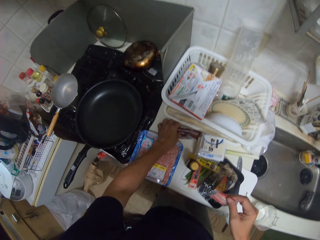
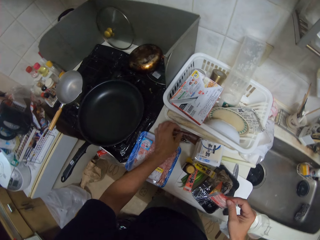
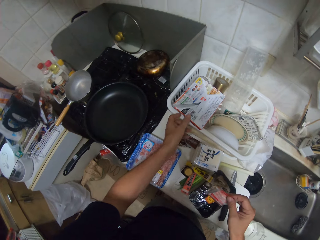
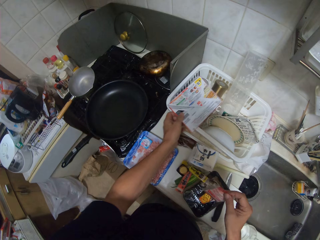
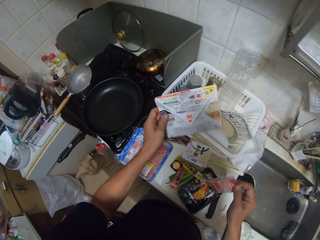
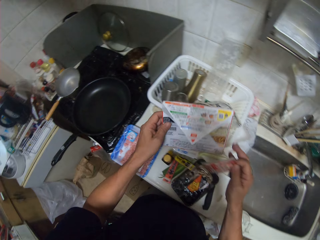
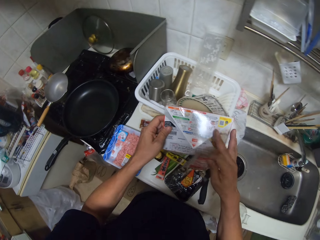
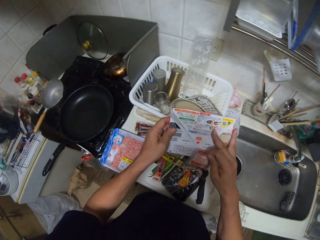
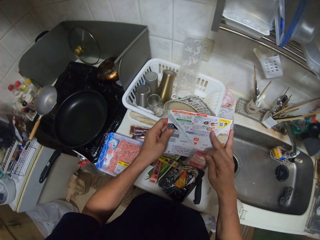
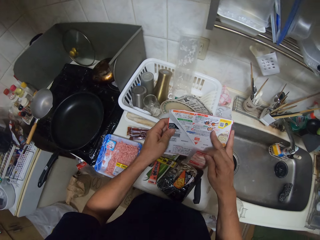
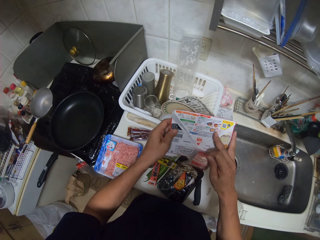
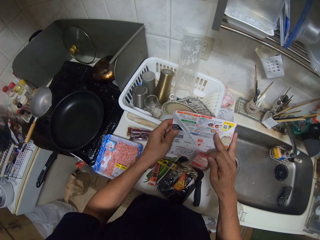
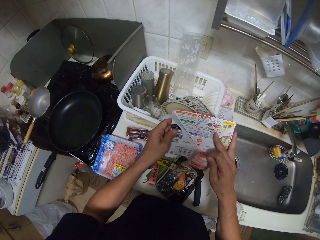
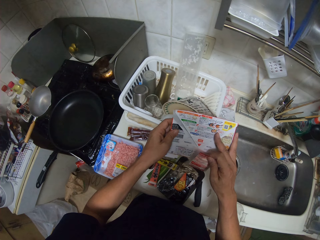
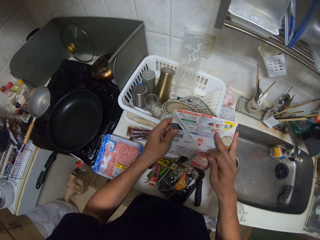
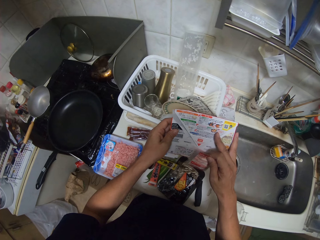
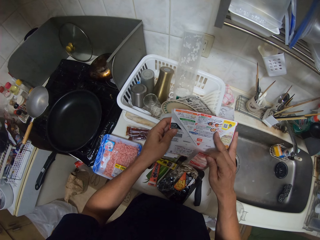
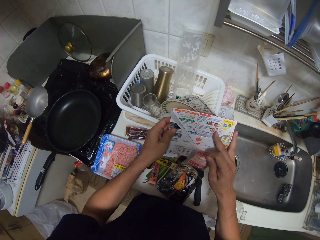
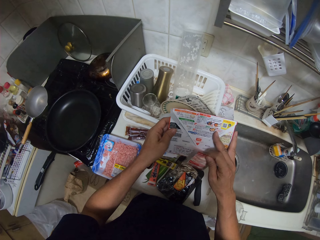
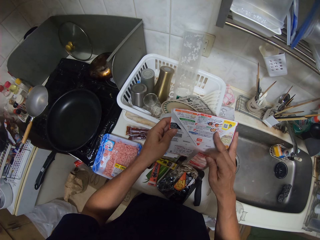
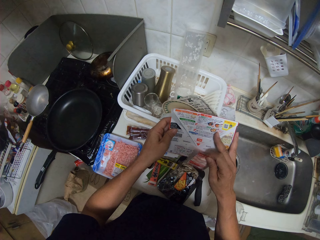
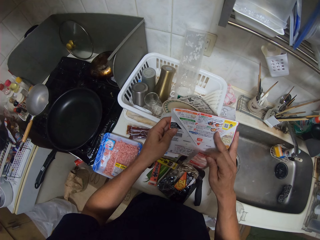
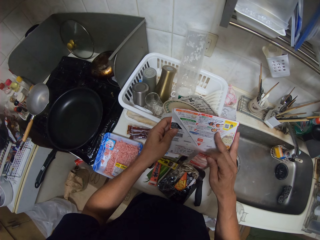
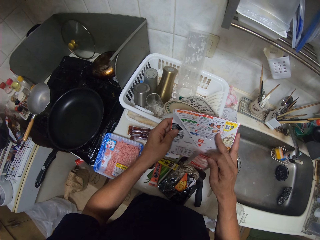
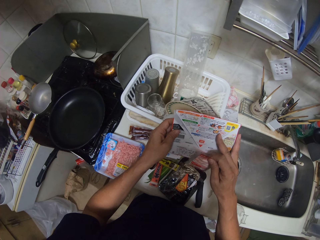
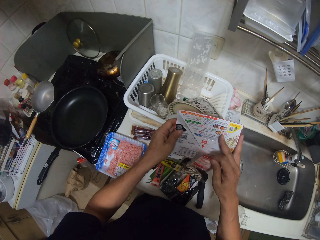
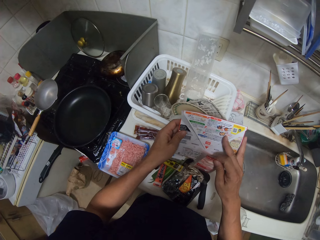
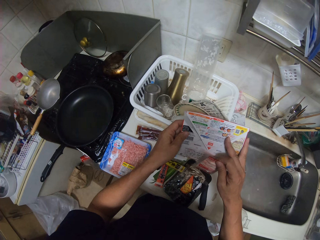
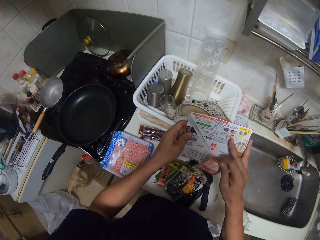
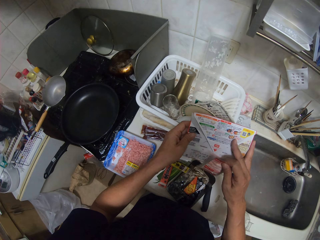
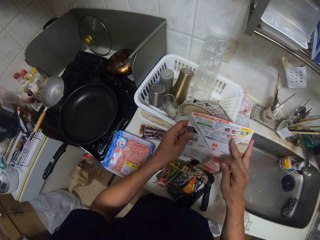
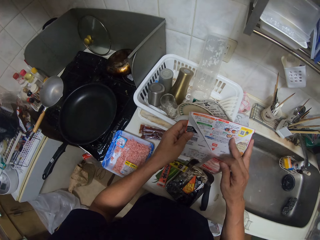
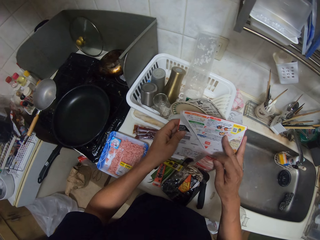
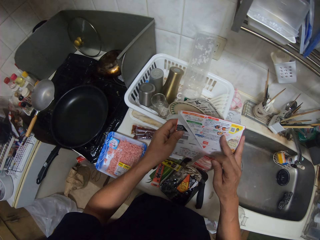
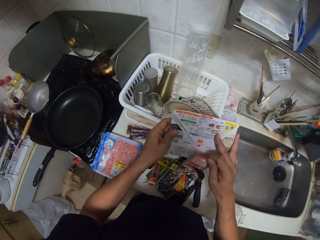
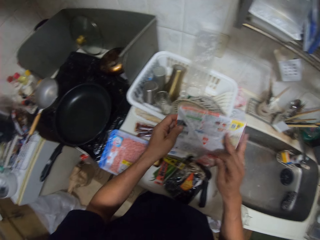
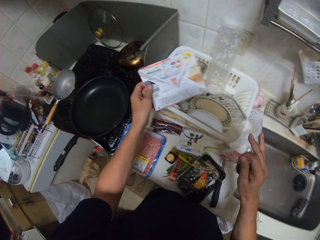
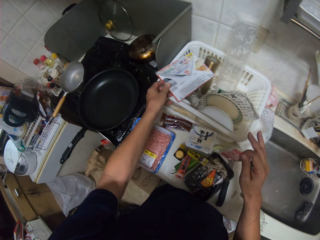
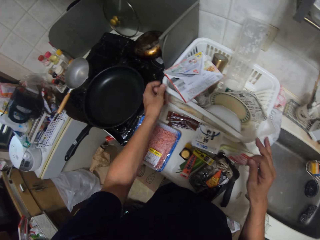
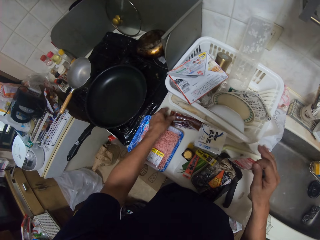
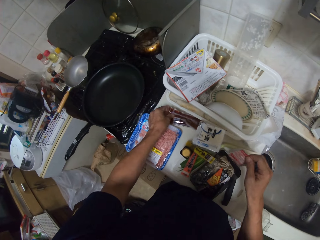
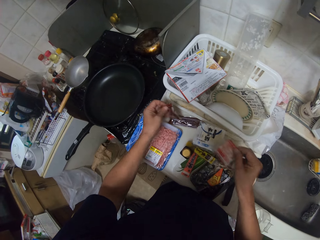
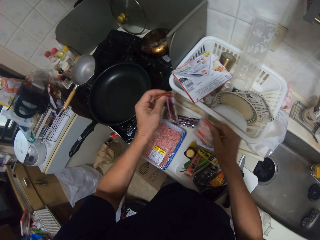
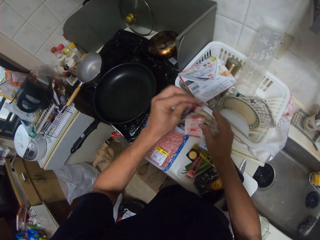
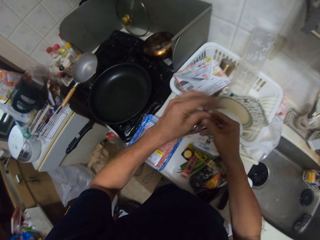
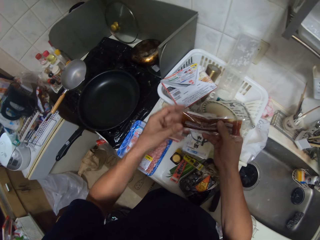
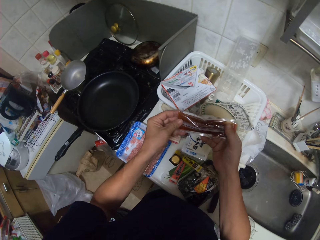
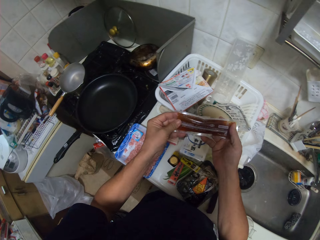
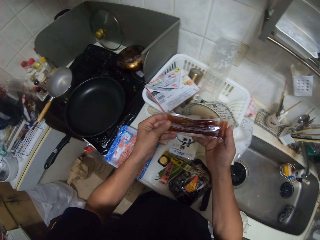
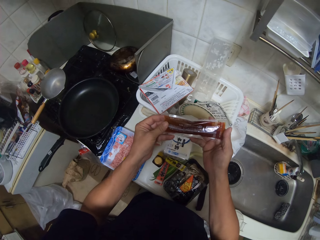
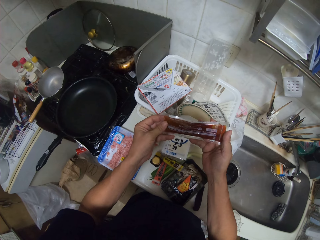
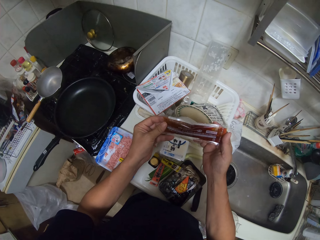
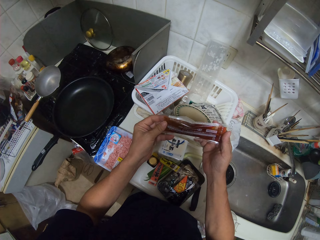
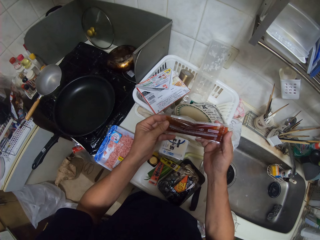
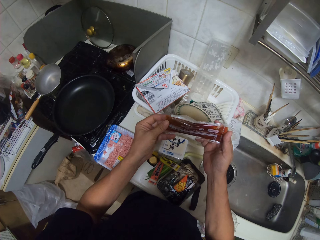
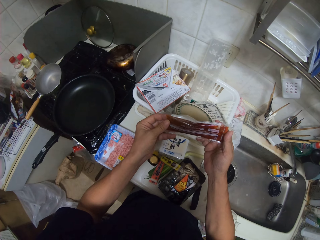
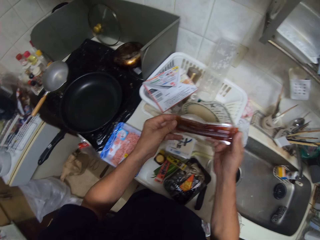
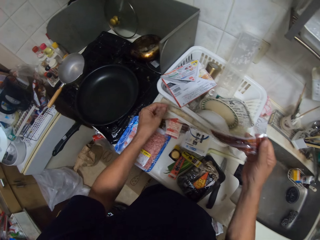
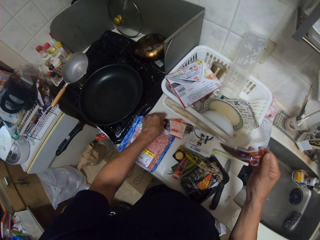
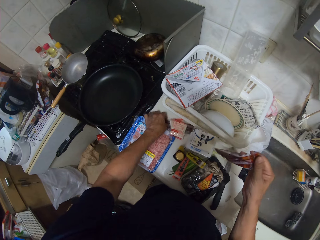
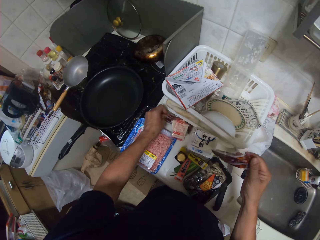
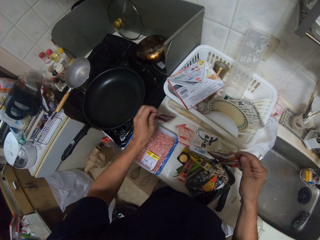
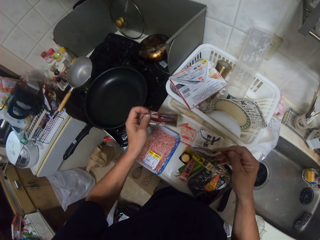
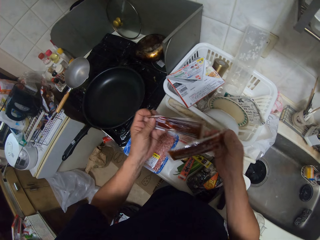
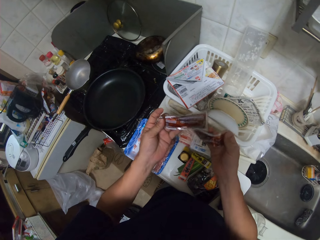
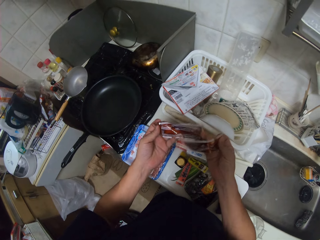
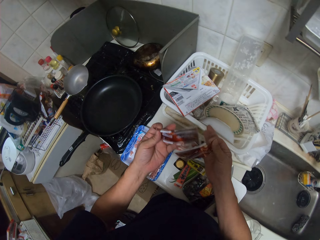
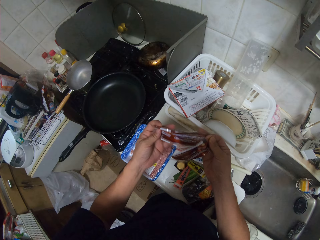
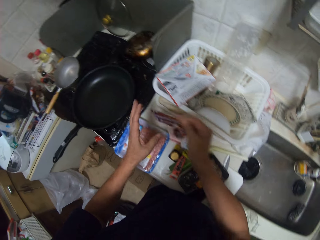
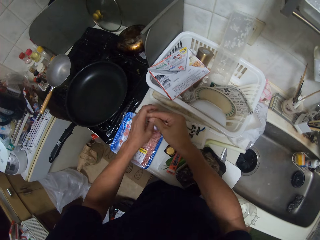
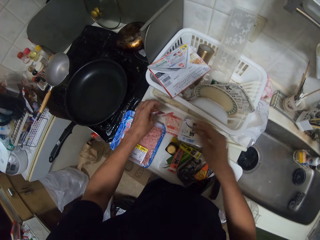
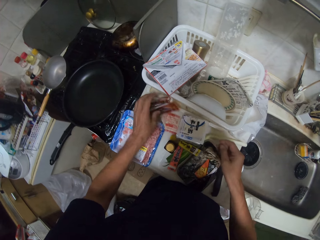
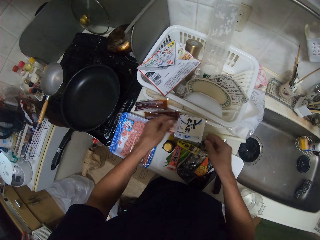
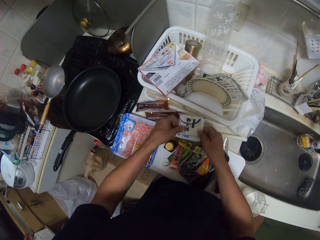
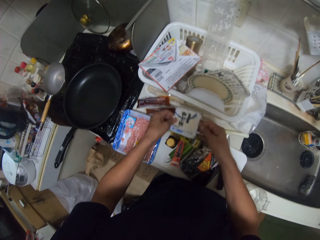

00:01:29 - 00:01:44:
The camera wearer picks a recipe or pack from the utensils stand. They look at the pack. They put the recipe on the utensils stand. They pick a sachet from the table and stare at the sachet. They pick a sachet from the table and stare at the sachet. They put the sachets on the table.

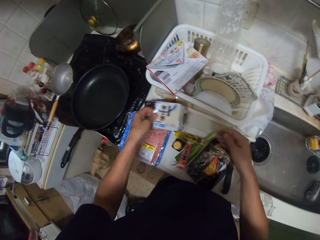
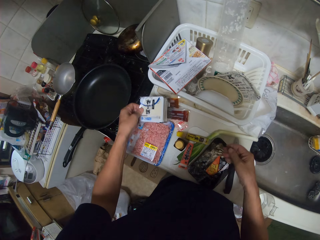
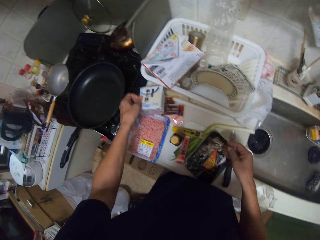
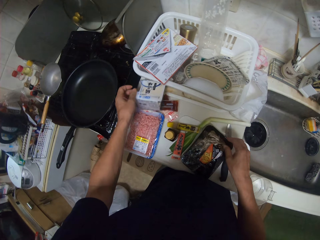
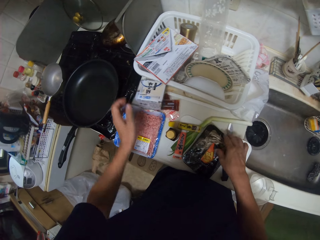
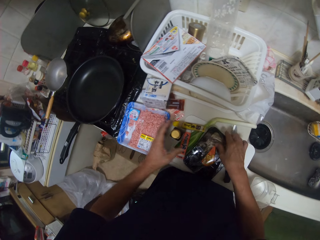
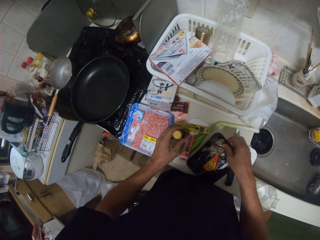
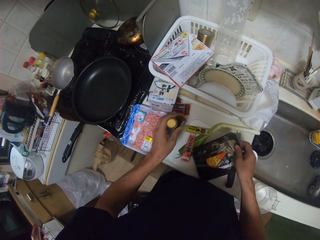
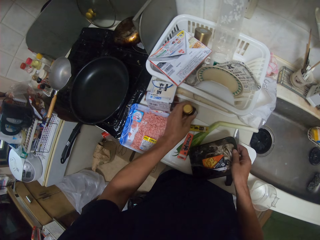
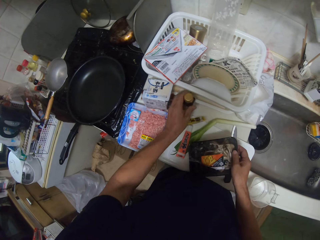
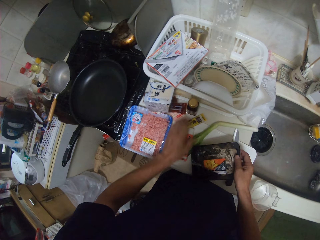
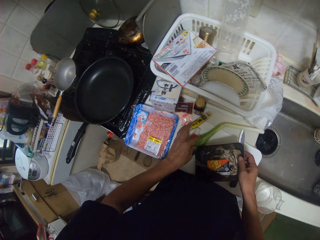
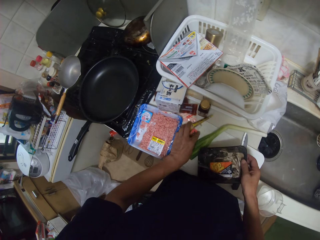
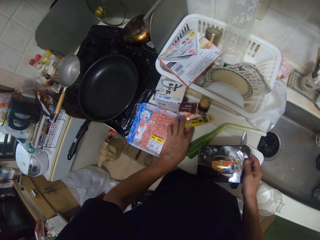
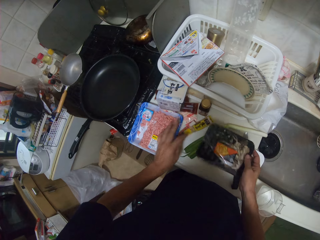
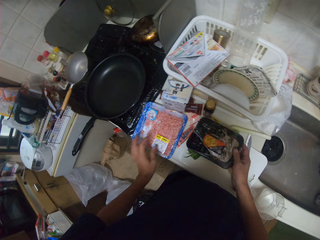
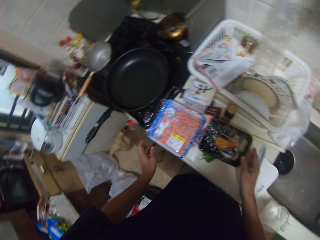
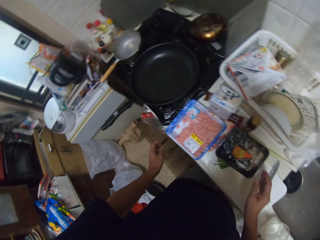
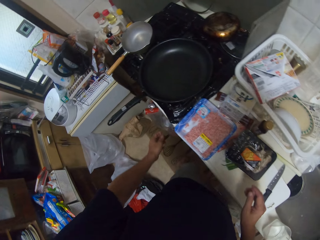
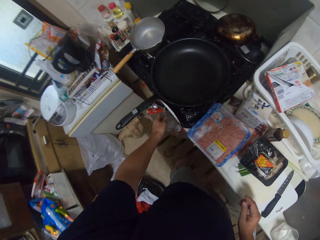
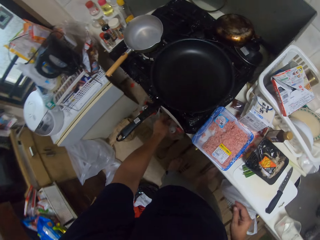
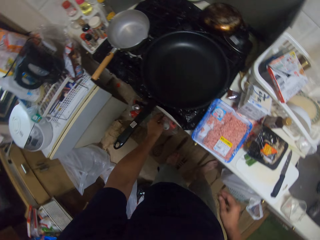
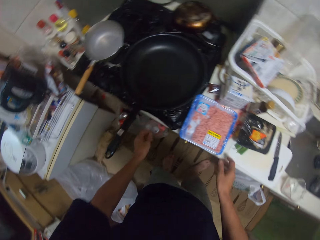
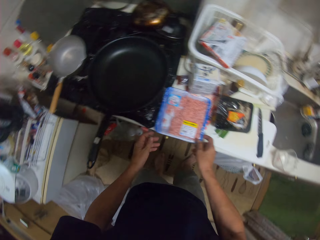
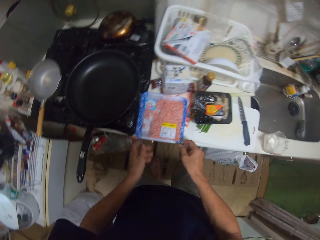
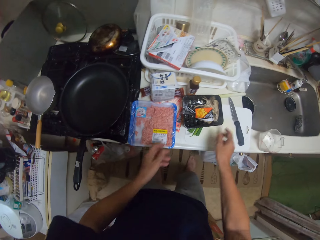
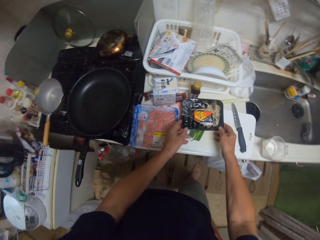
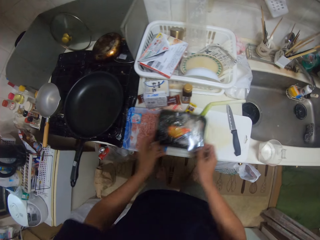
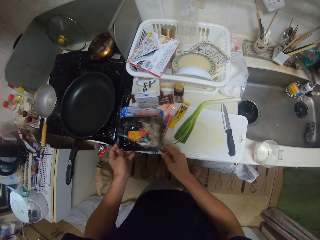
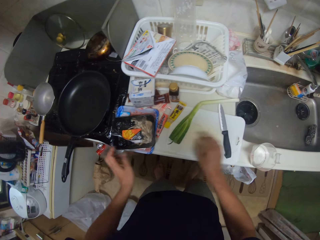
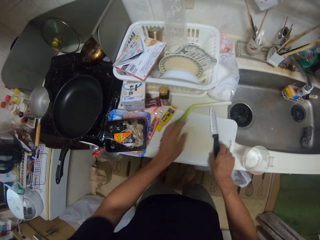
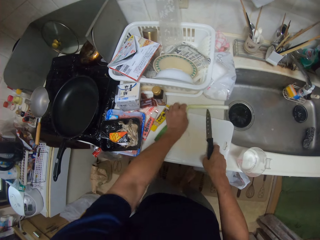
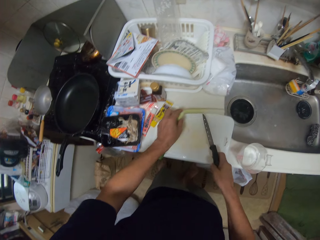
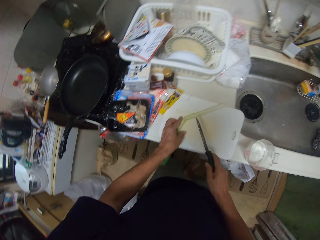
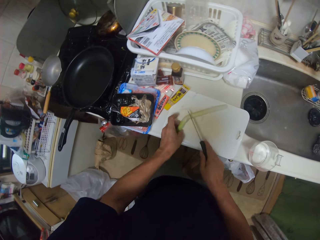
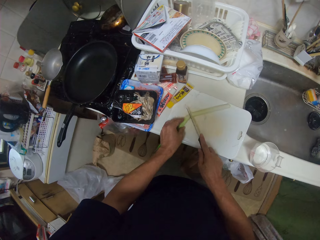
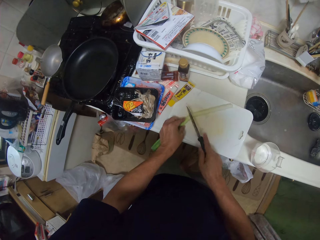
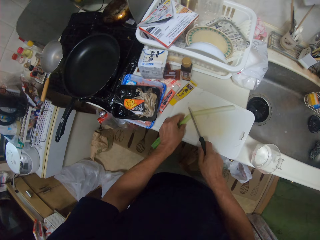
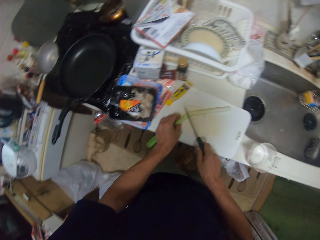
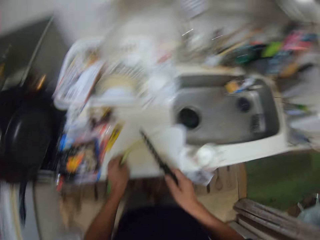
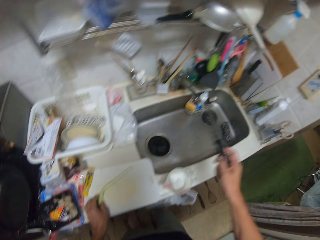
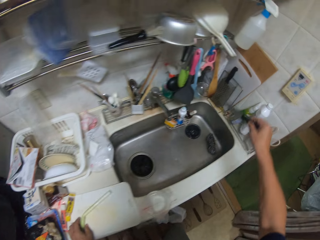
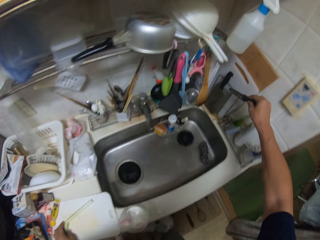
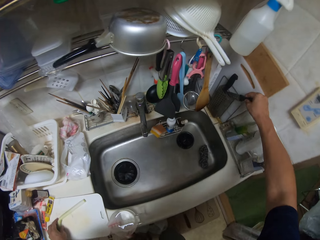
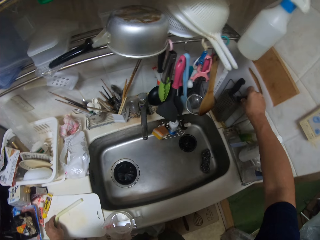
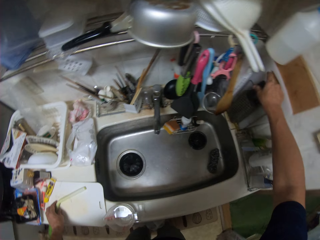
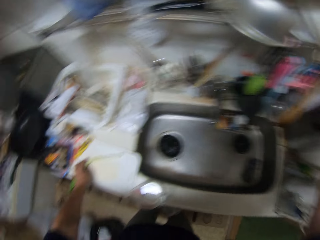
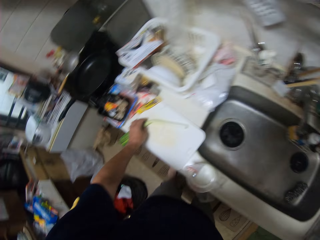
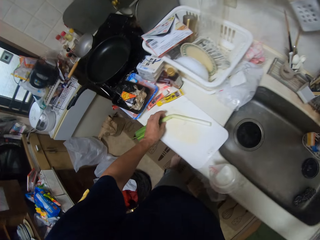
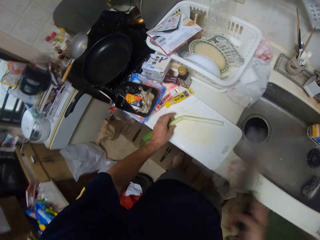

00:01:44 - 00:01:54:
The camera wearer moves items on the table. They adjust packs on the sink. They pick a knife from the chopboard. They put a leek on the chopboard. They put the knife on the stand. They cut the vegetable. They pick a knife from the stand.
